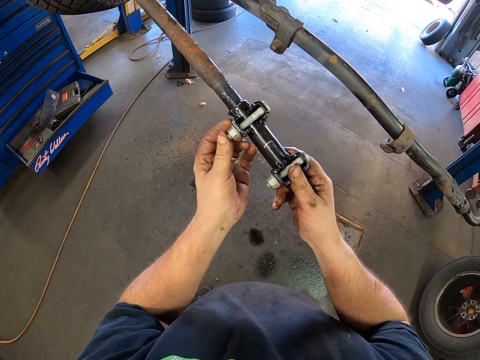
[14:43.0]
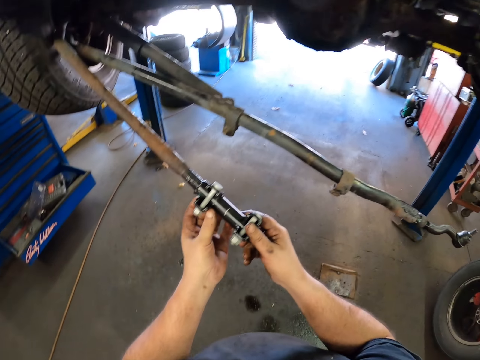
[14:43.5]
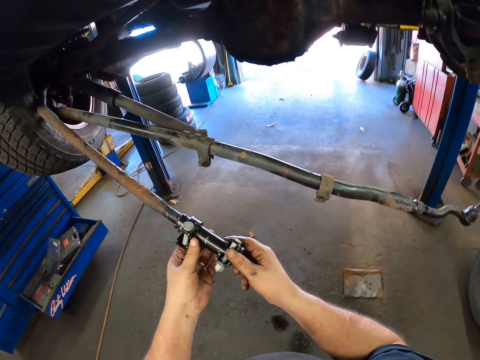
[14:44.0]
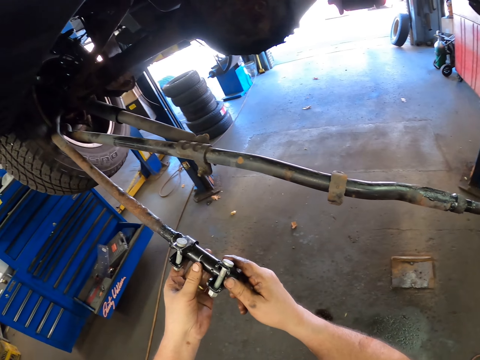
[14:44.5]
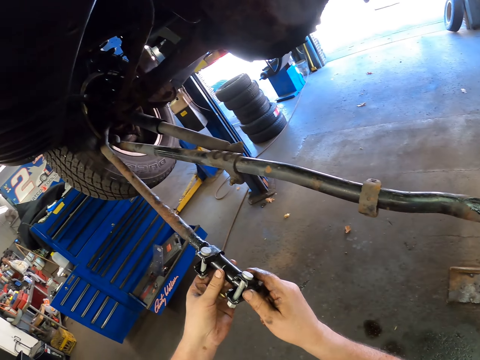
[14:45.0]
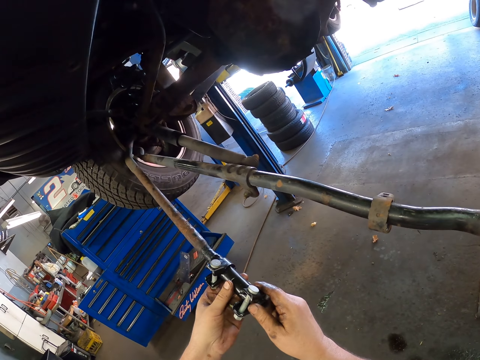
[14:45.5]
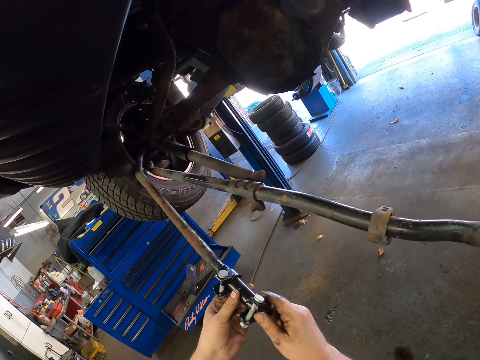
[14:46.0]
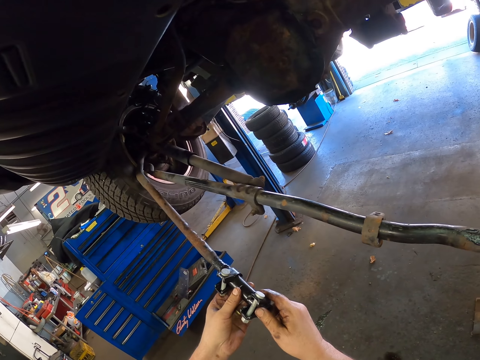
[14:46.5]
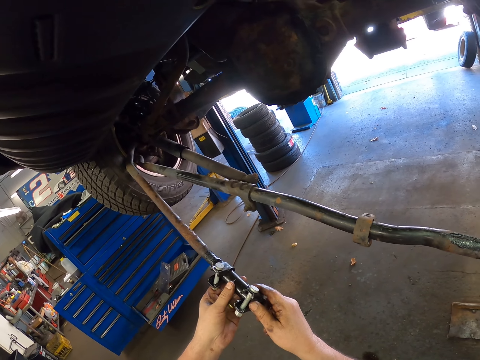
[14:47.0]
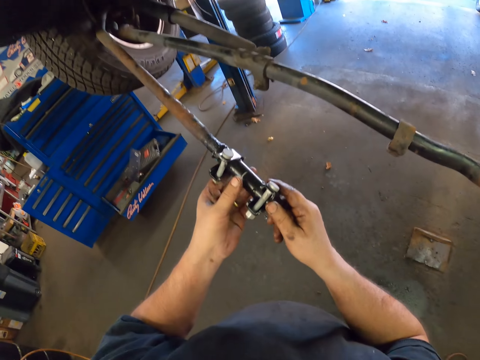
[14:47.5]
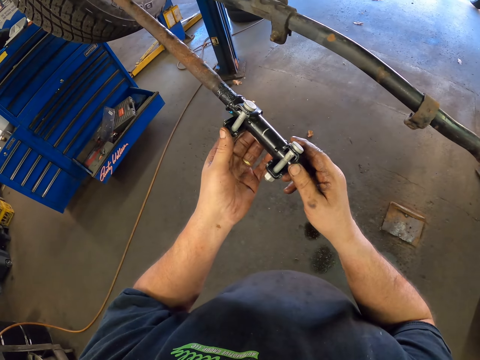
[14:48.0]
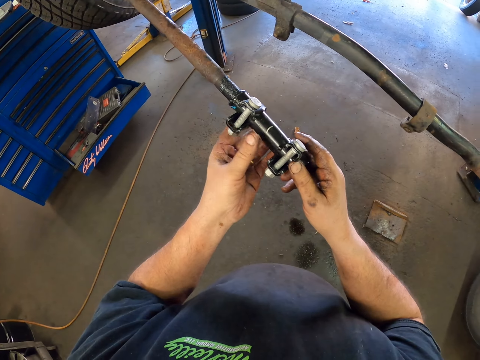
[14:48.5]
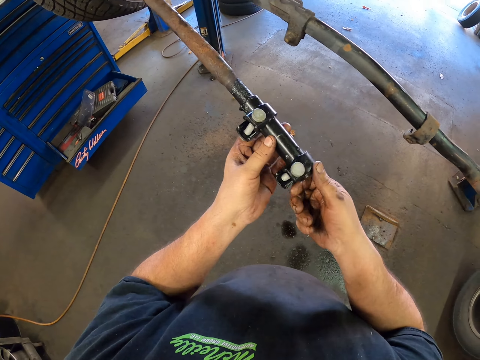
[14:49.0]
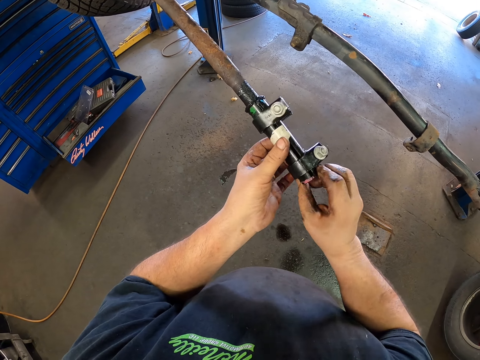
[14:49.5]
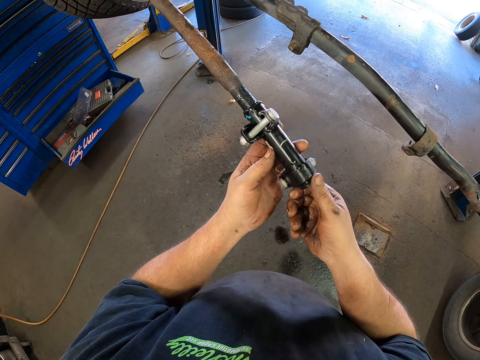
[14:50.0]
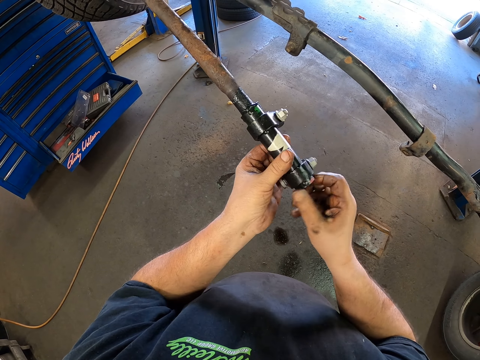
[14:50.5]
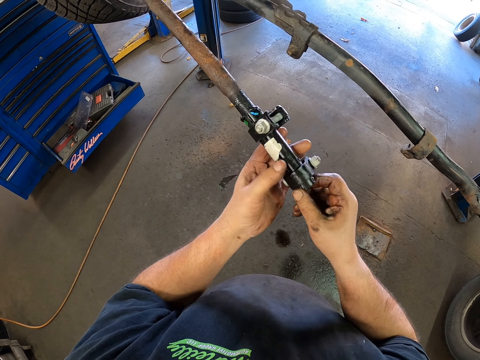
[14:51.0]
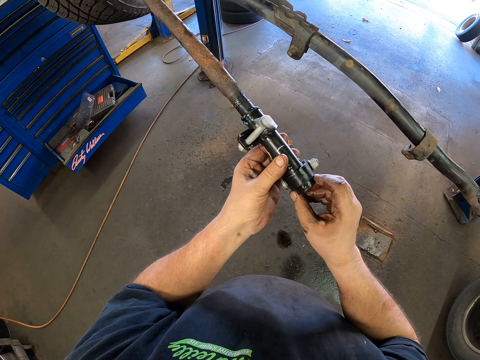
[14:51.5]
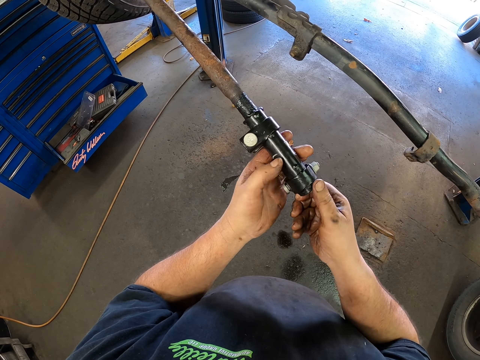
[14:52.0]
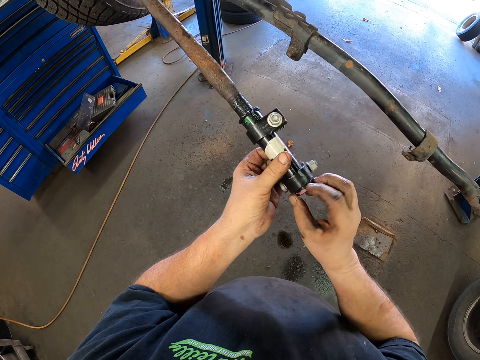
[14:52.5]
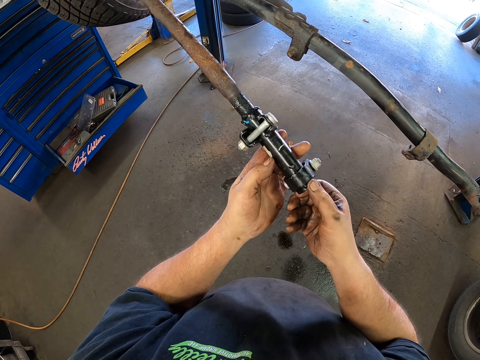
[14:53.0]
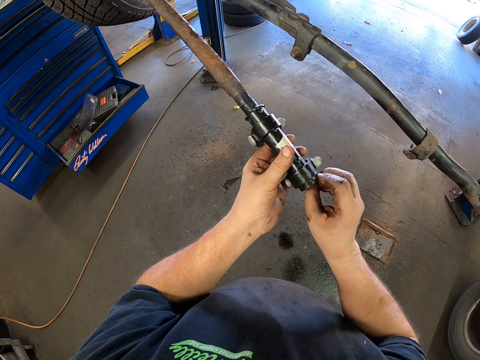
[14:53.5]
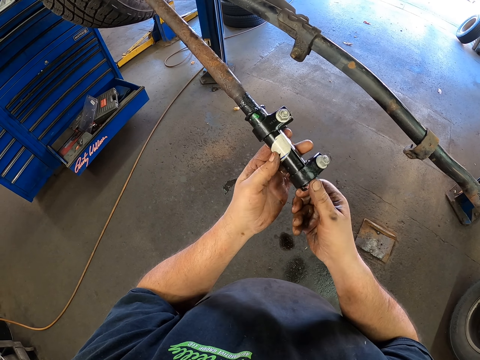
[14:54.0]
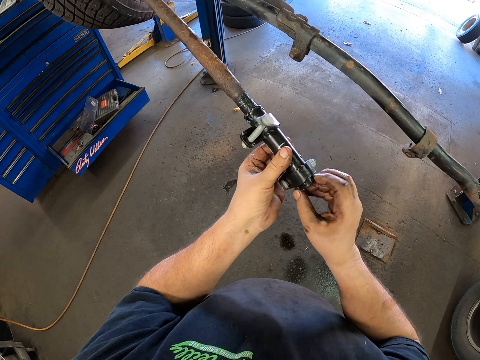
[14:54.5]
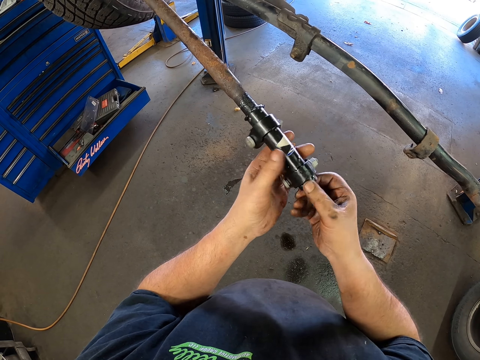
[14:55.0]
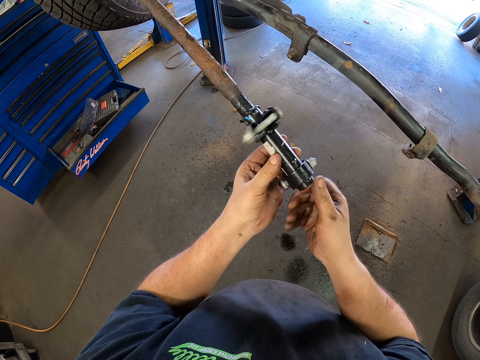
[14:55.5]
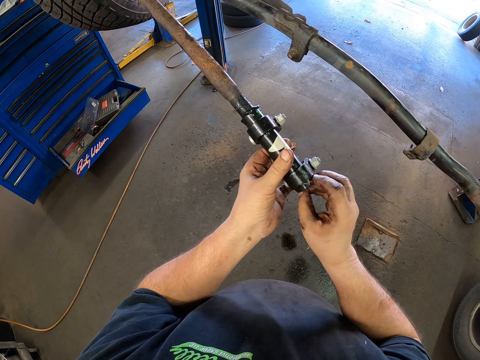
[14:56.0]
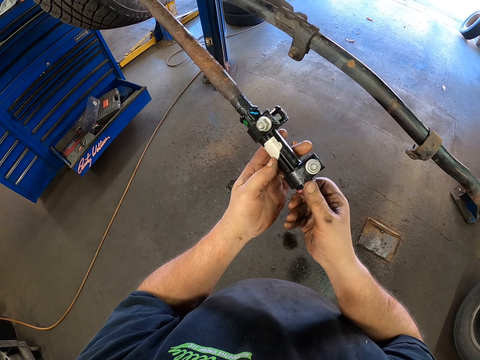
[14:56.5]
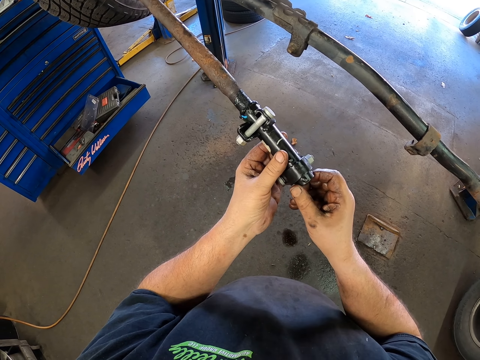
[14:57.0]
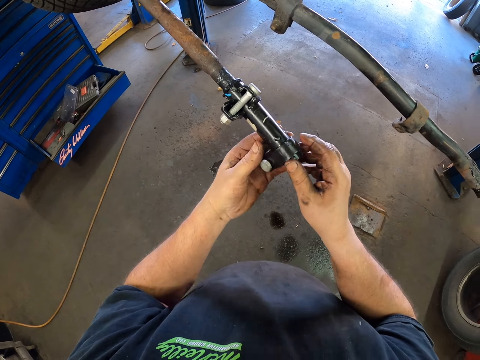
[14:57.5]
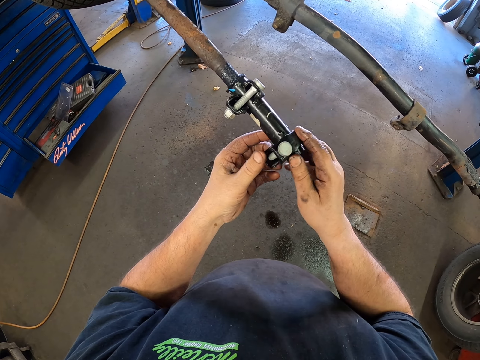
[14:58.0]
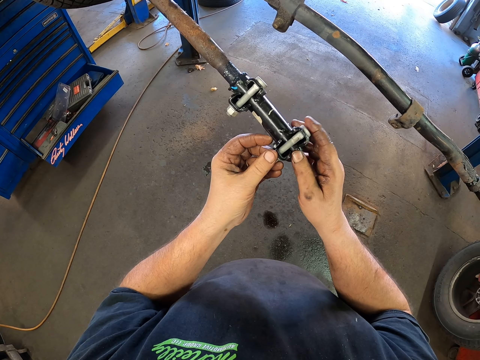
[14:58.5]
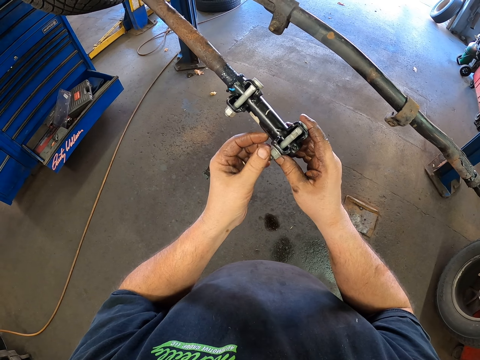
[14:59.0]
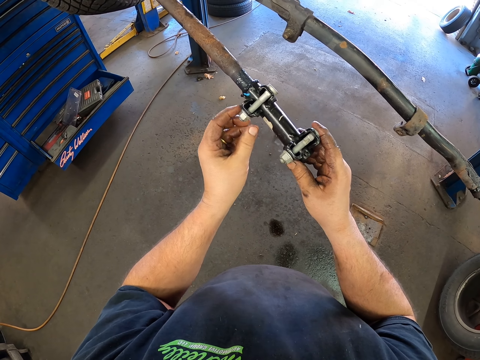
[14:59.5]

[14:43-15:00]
The camera wearer looks at the car. They tighten the metal piece. They adjust the metal pieces.

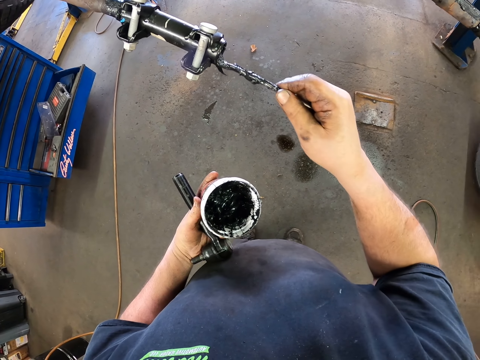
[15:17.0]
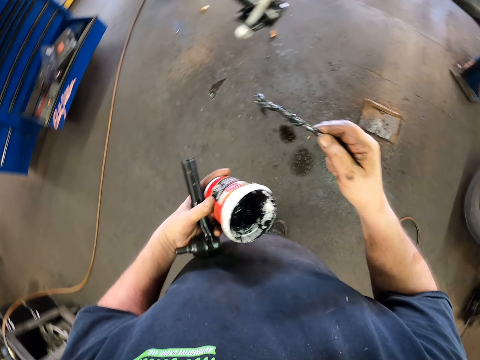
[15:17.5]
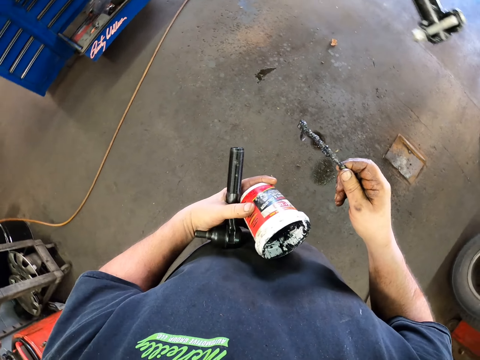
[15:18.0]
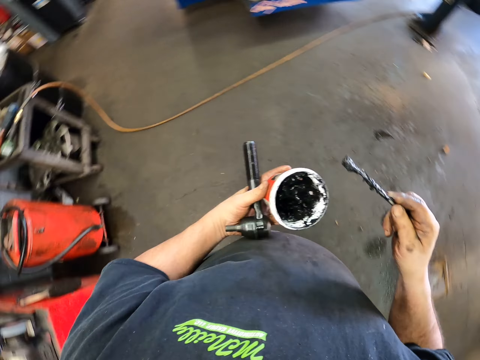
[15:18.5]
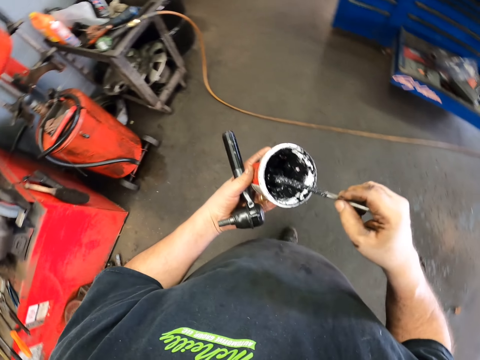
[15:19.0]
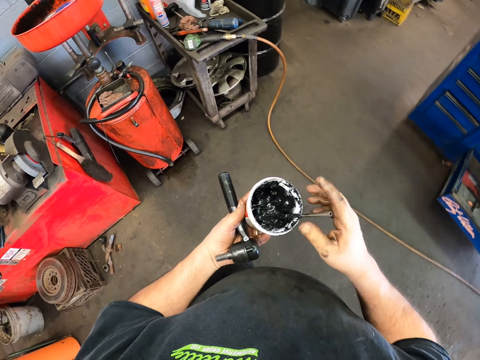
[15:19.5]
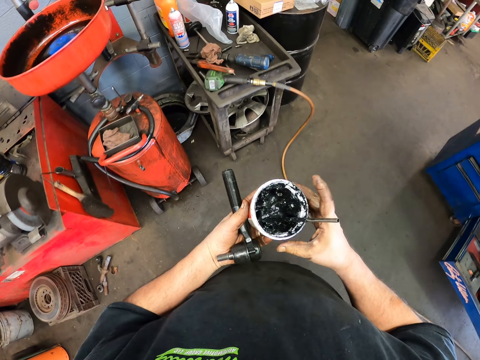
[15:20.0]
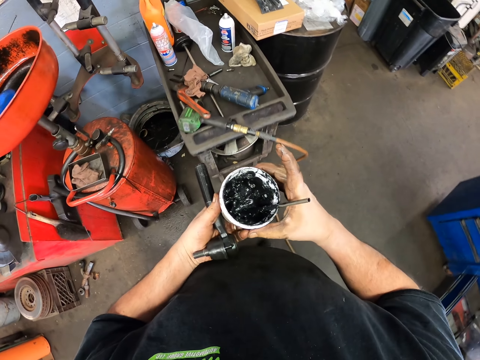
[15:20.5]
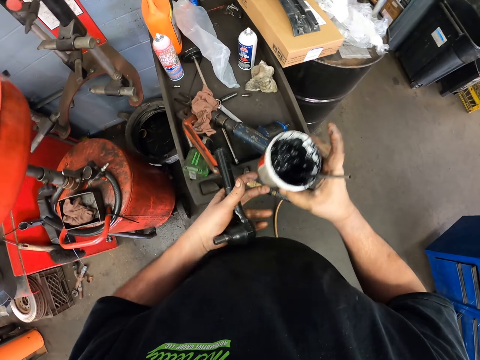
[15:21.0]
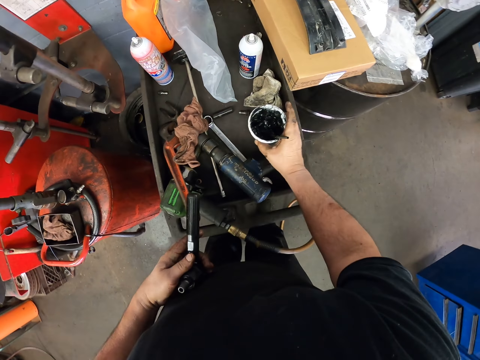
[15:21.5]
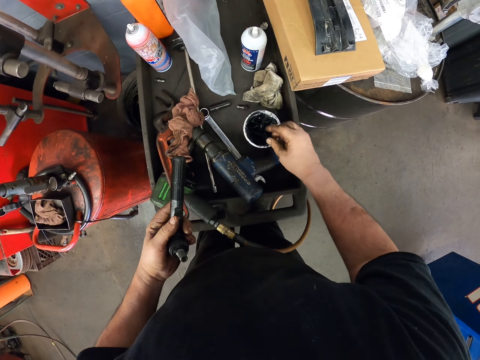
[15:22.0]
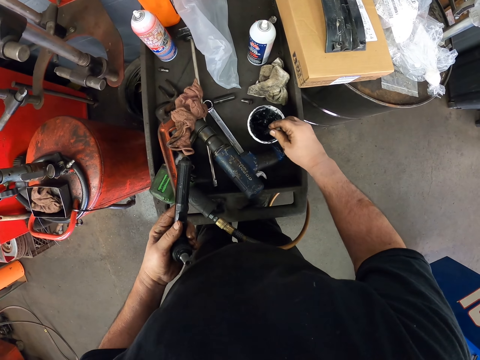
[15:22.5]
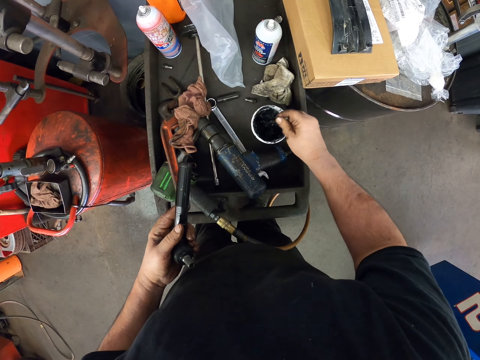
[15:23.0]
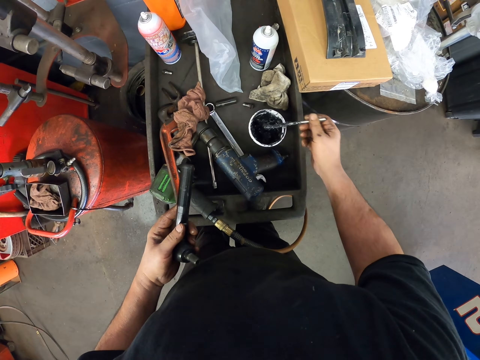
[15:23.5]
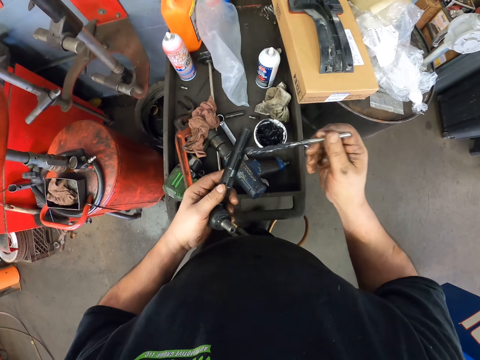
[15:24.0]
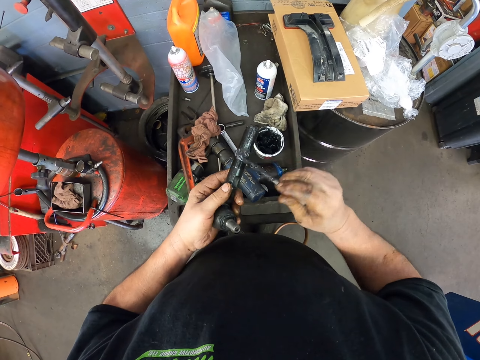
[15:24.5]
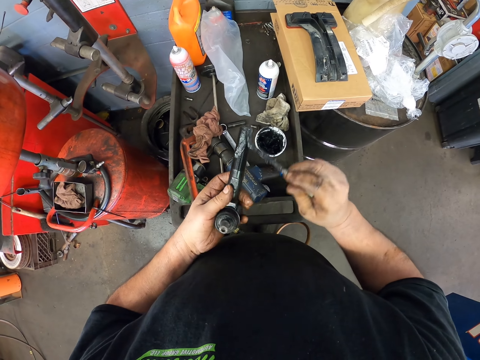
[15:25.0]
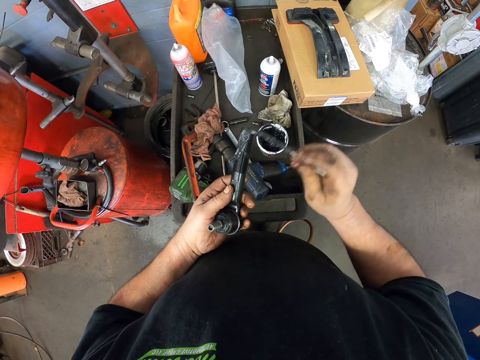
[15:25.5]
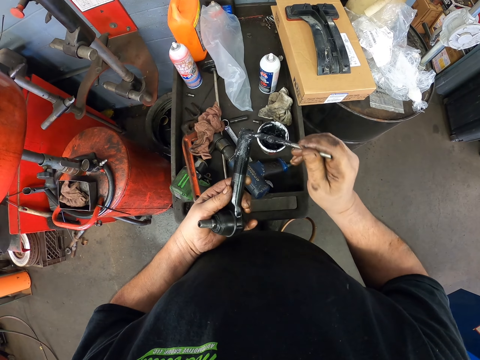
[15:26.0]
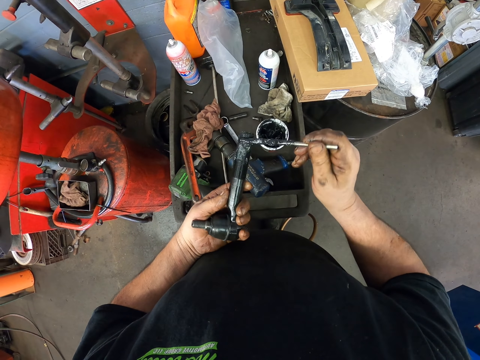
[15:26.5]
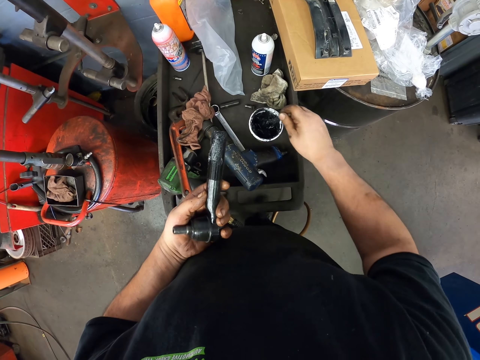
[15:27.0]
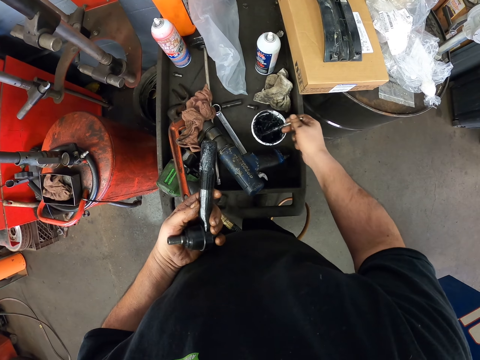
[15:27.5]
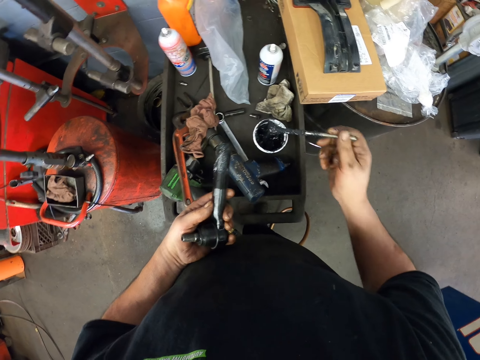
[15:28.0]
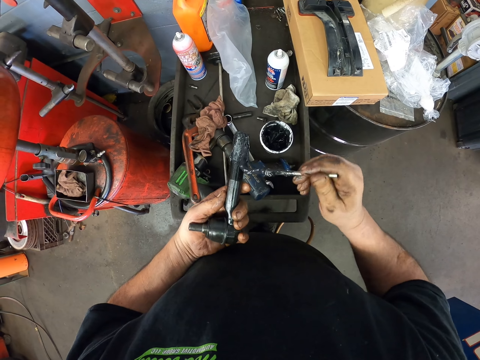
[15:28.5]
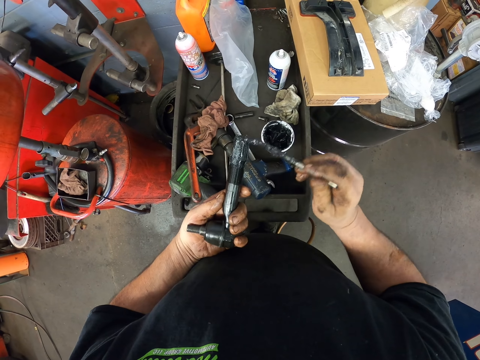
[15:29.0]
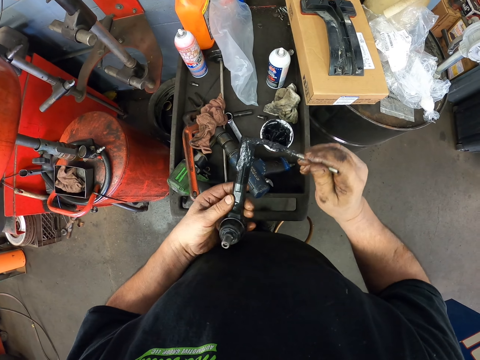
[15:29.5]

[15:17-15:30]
The camera wearer steps forward. They walk around. They put the brush in the container. They step forward. They pass the container to the right hand. They put the container down. They drop a grease. They pick the grease with the brush. They apply the grease on the metal piece. They pick the grease with the brush. They apply the grease on the metal piece.
